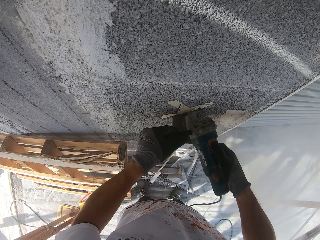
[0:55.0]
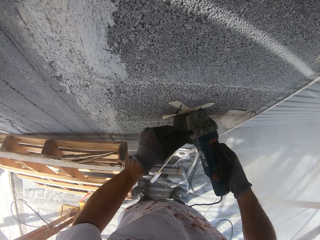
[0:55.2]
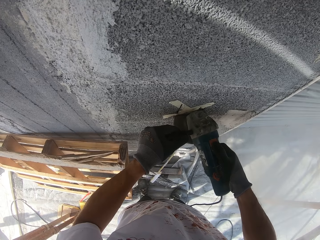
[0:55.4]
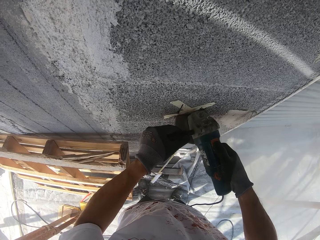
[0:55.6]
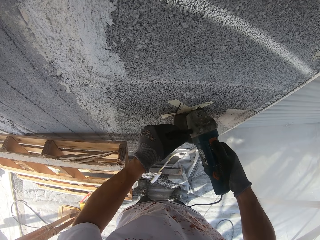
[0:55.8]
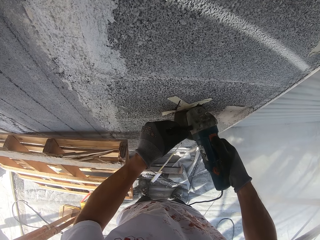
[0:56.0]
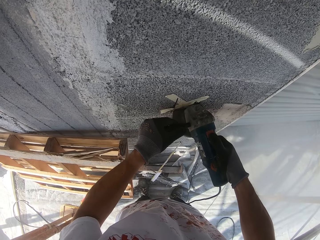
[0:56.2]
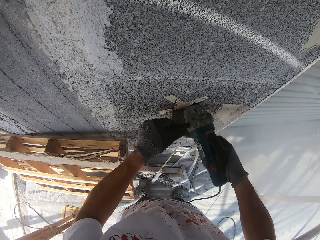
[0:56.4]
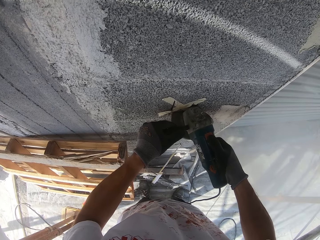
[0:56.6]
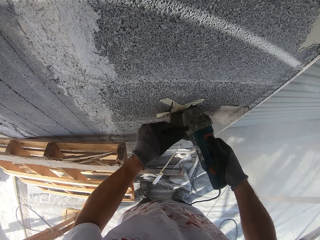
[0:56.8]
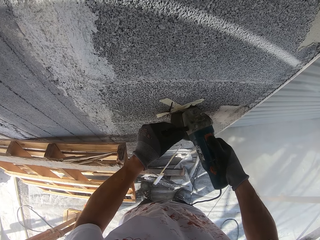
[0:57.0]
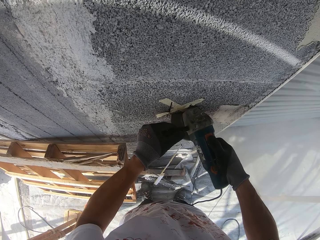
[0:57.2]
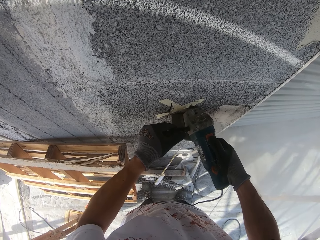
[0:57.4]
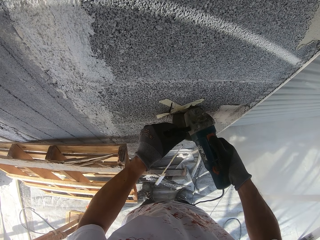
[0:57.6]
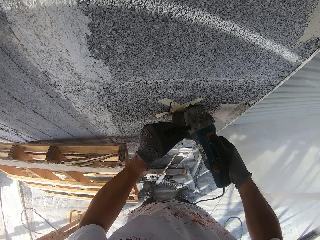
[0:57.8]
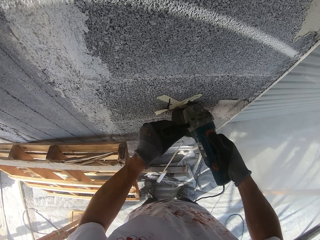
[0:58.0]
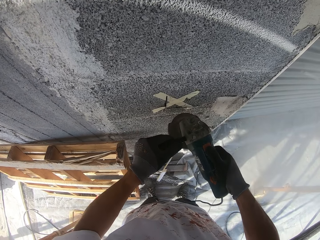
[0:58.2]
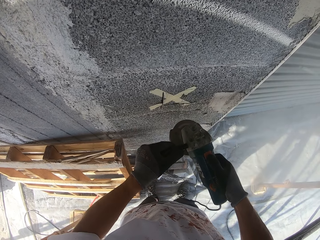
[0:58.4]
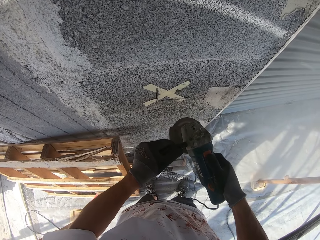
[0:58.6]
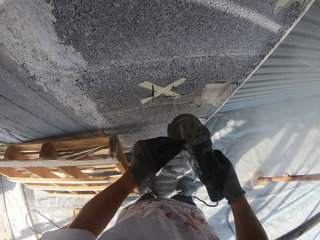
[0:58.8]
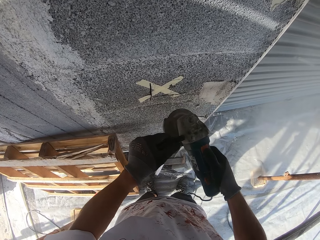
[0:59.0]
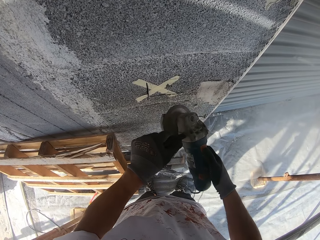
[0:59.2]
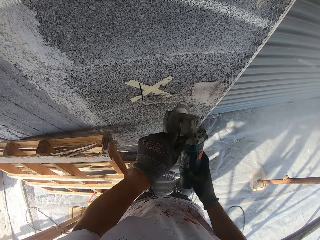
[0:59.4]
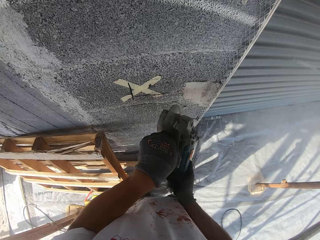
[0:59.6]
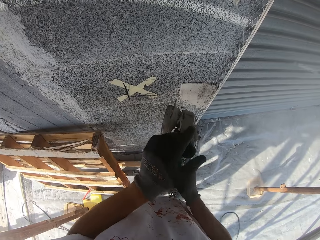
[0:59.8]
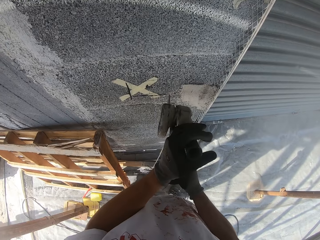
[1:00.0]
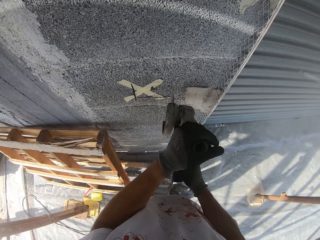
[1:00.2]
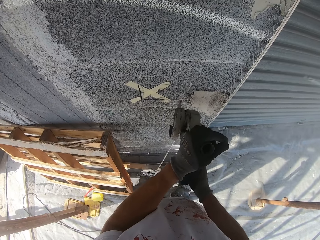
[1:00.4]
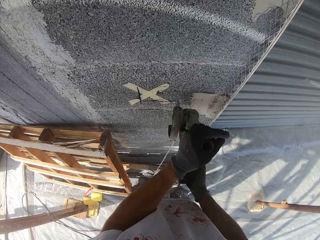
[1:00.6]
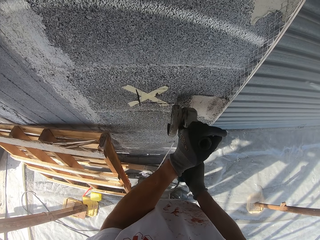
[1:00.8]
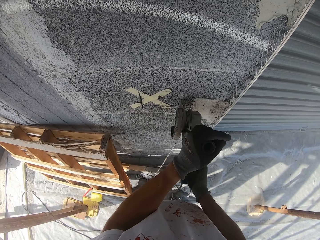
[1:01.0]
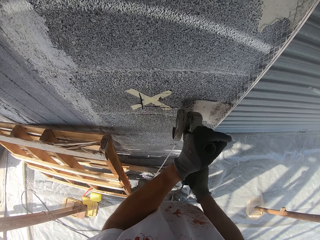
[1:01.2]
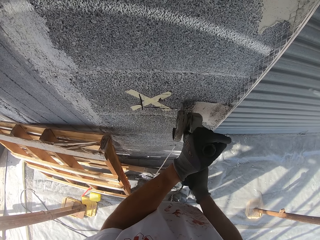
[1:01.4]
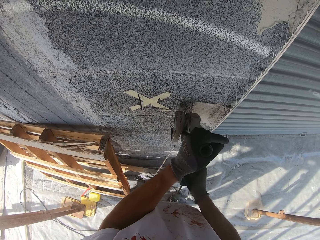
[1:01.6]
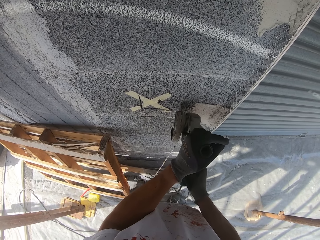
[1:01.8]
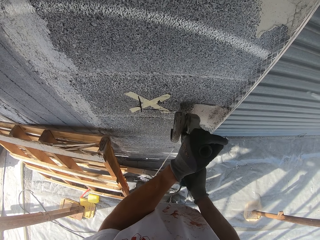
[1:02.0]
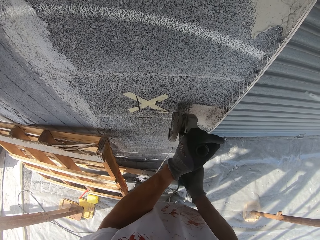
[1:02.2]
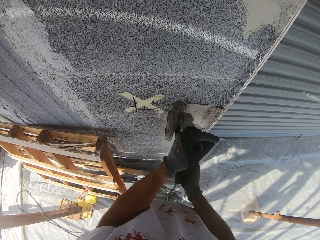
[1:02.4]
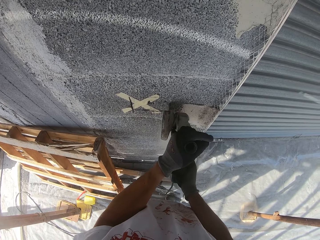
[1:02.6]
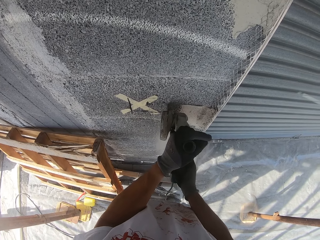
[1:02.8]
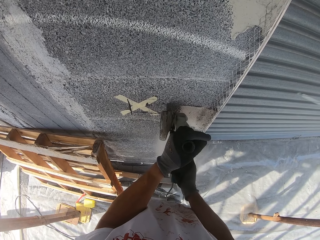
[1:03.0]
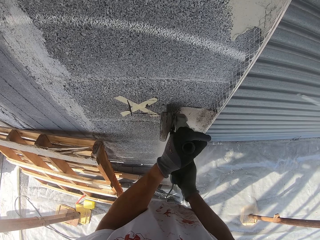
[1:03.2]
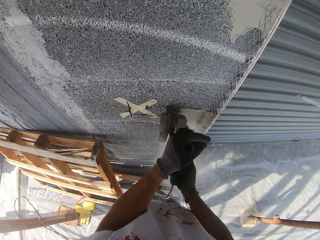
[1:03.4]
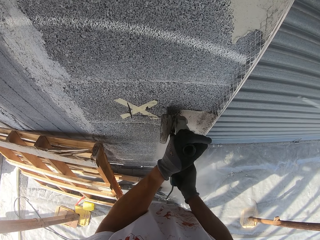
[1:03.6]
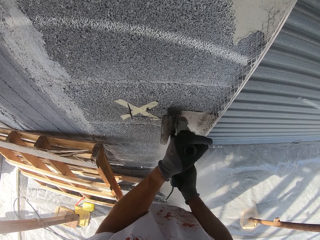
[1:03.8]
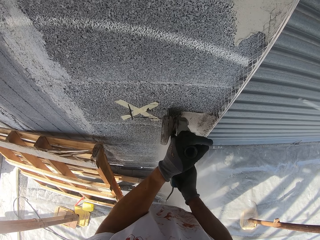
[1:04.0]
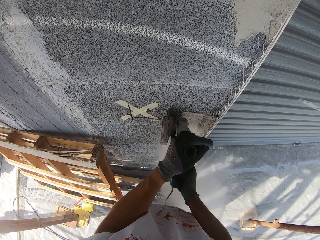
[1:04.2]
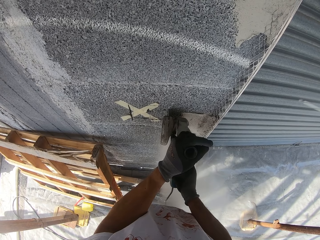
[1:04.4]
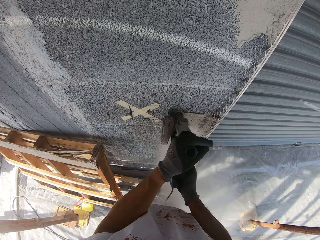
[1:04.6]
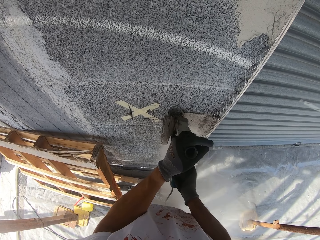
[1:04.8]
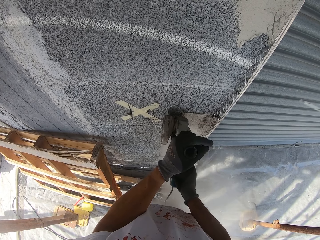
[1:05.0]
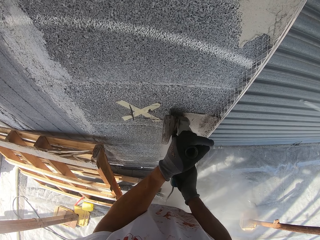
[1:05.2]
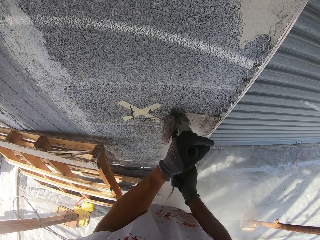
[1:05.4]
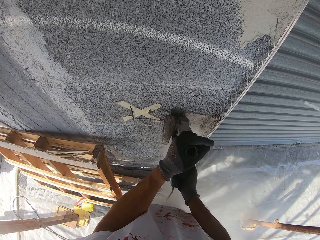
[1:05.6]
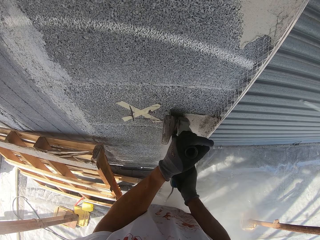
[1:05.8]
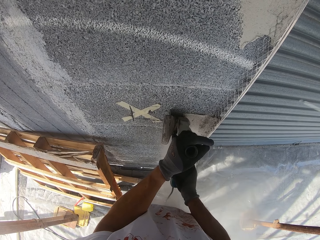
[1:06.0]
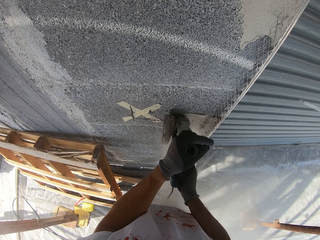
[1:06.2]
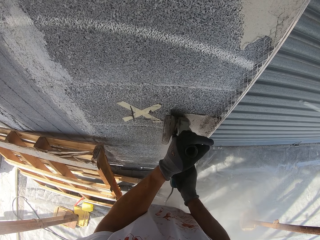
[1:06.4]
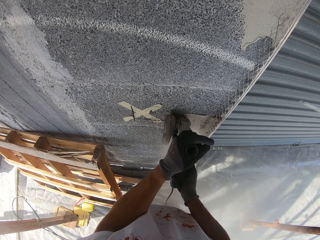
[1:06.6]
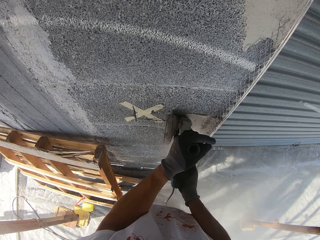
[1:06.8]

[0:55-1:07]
The camera wearer stops drilling through the wall. They hold the angle grinder in another position. They move the angle grinder to the wall. They drill the wall vertically.

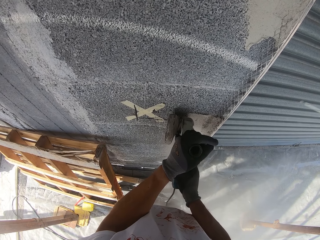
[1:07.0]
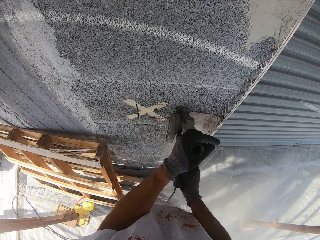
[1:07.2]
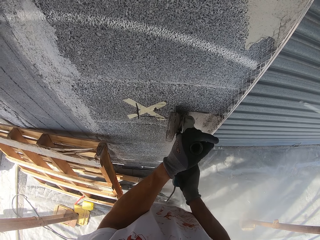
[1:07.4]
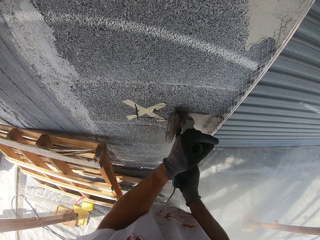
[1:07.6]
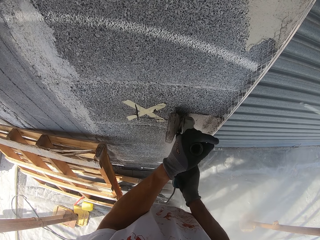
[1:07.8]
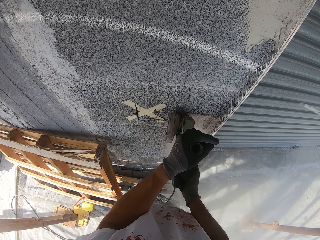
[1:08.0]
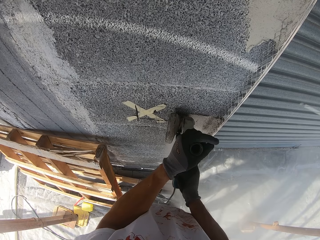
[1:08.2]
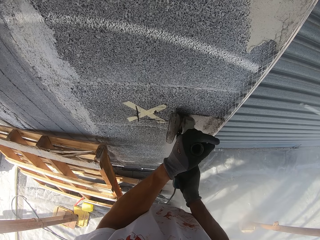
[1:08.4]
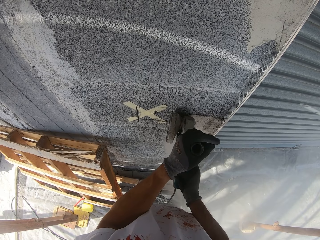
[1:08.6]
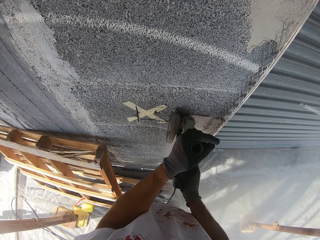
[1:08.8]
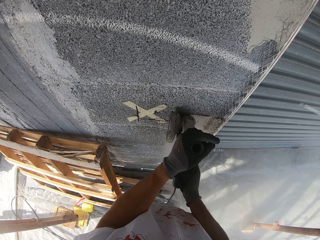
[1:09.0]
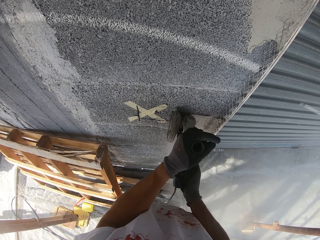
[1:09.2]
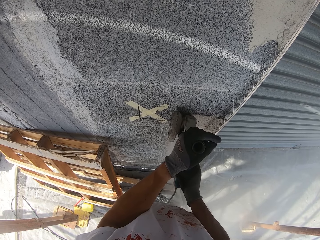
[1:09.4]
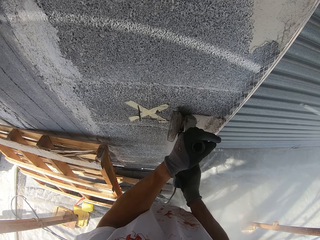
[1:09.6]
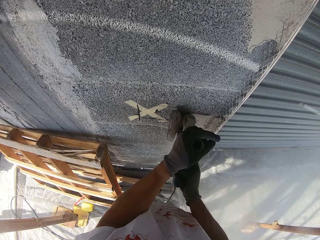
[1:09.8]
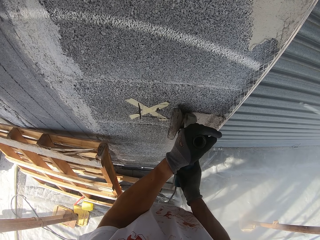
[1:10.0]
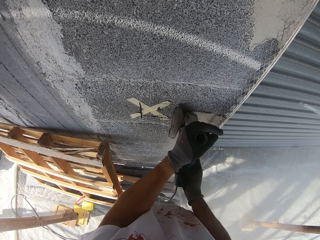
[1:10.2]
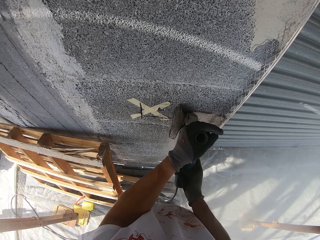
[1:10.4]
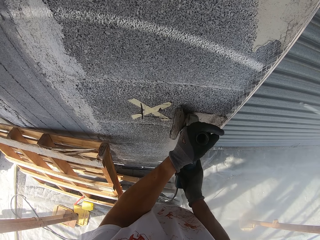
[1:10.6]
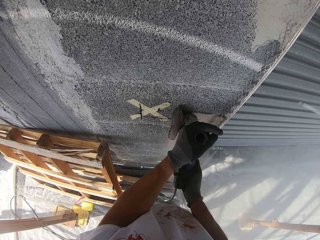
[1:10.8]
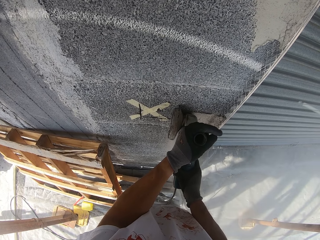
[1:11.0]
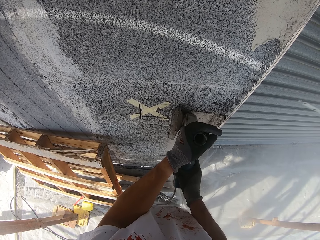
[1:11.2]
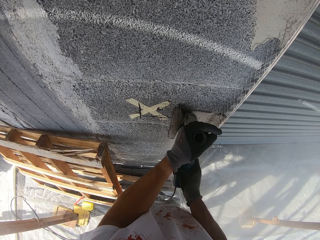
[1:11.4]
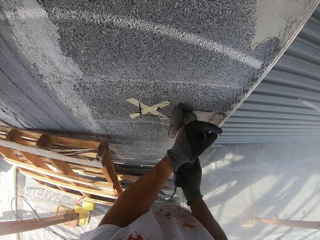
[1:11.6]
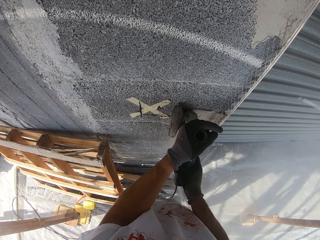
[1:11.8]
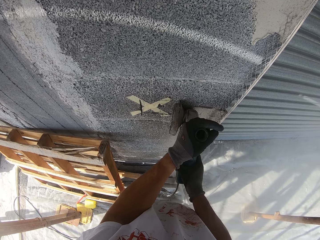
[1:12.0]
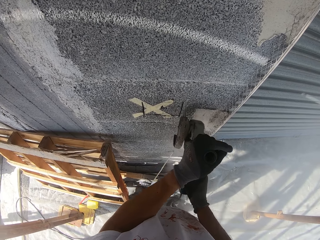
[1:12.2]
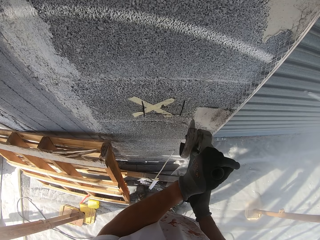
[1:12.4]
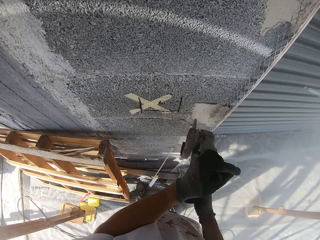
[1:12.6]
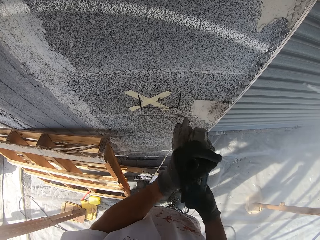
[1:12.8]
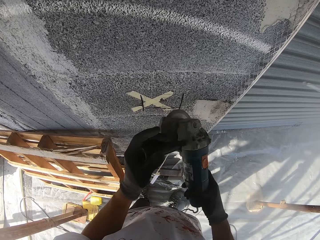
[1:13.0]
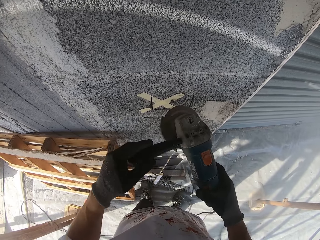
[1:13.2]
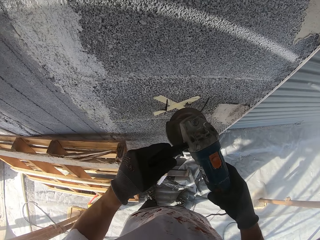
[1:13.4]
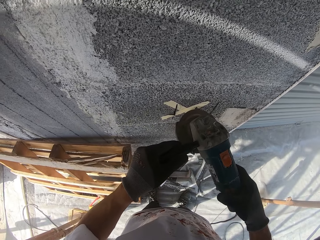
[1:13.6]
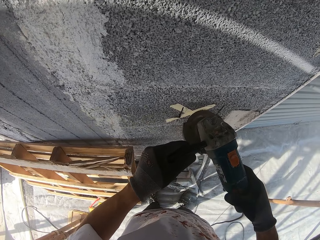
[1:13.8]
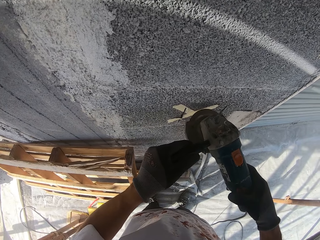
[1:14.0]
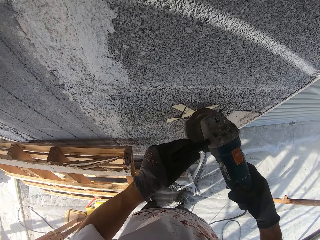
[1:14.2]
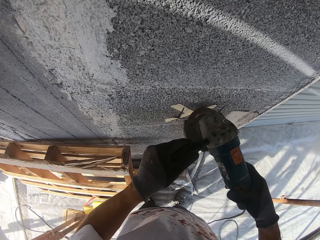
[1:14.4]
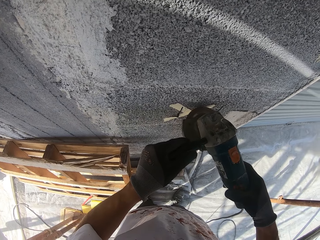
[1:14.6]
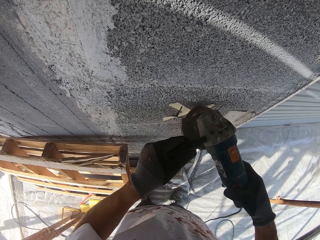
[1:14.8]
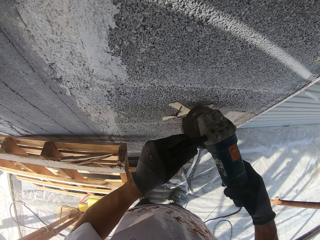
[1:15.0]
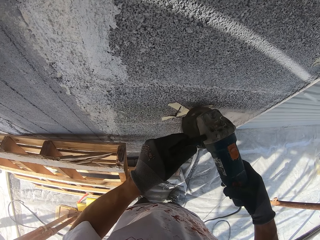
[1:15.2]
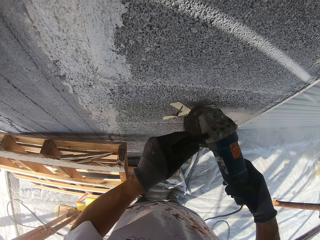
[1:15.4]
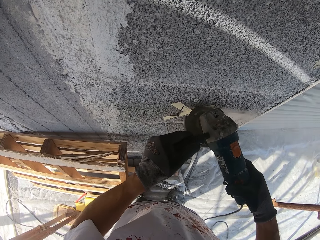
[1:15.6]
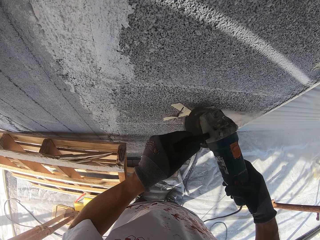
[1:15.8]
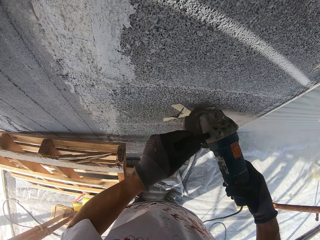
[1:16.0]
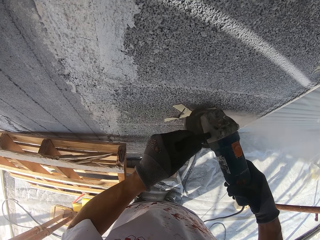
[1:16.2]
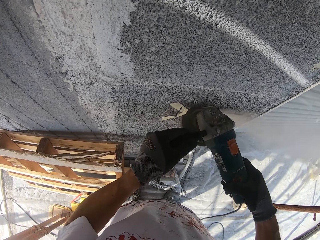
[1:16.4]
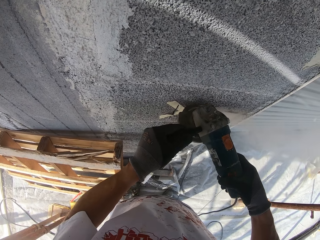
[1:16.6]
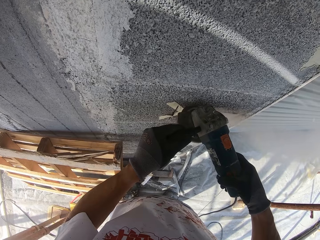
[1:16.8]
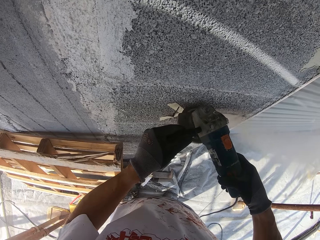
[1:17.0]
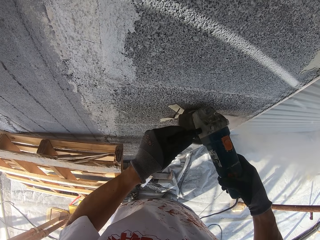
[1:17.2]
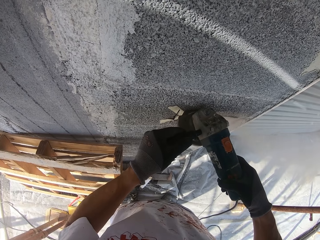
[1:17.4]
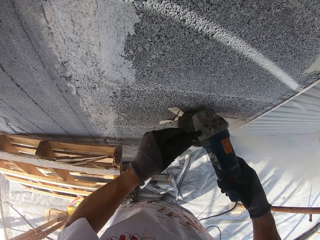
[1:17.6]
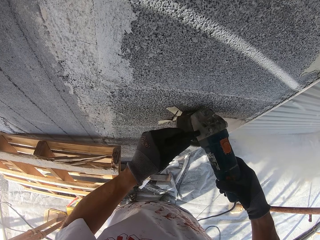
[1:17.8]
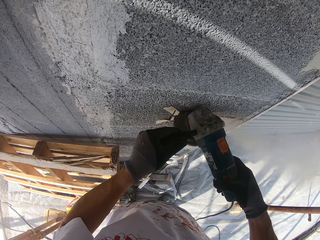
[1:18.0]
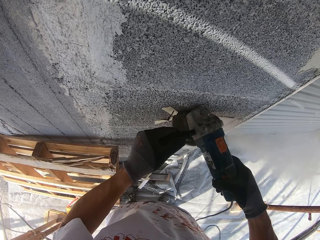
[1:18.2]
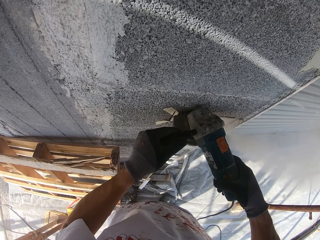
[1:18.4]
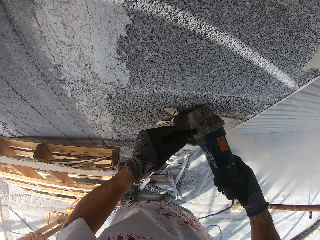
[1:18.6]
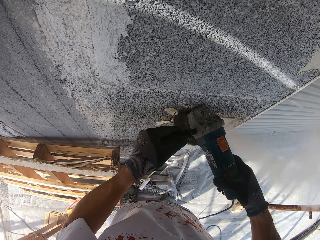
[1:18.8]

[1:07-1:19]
The camera wearer stops drilling through the wall. They hold the angle grinder in another position. They move the angle grinder towards the wall. They drill the wall horizontally.
